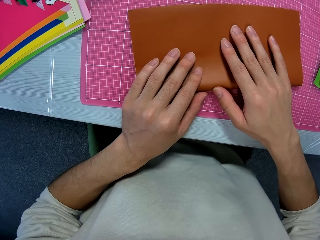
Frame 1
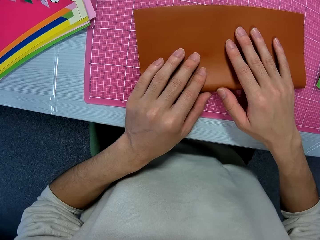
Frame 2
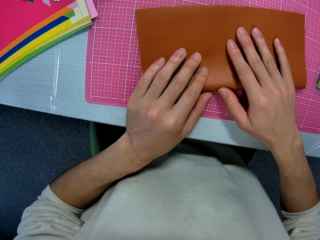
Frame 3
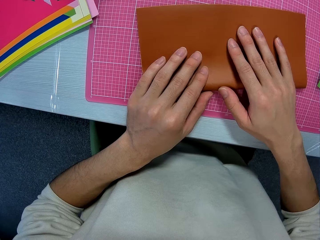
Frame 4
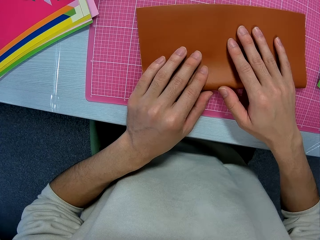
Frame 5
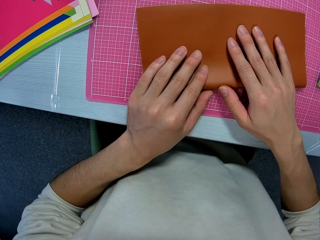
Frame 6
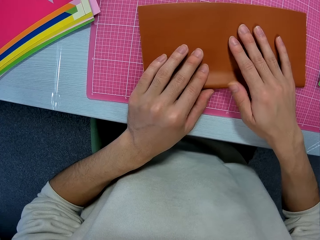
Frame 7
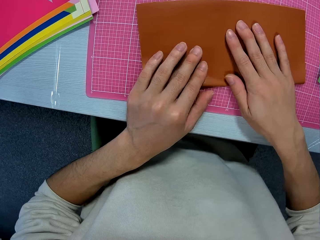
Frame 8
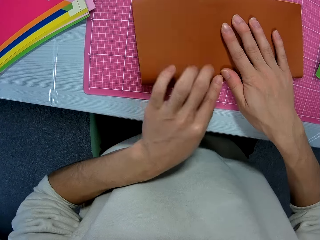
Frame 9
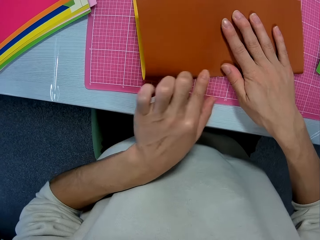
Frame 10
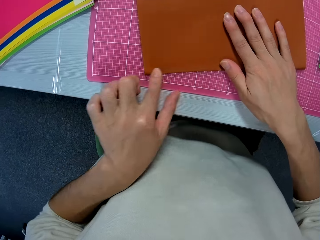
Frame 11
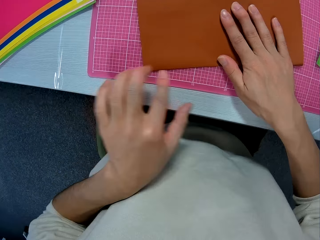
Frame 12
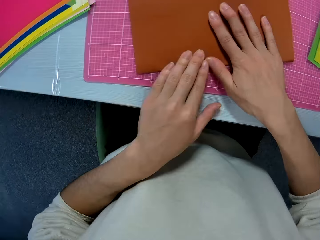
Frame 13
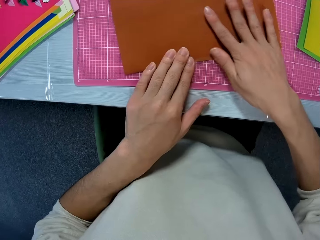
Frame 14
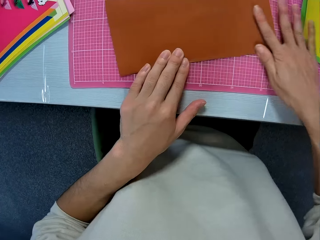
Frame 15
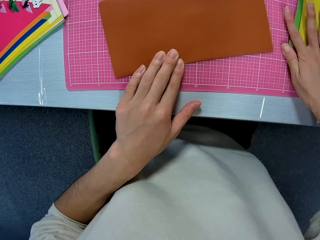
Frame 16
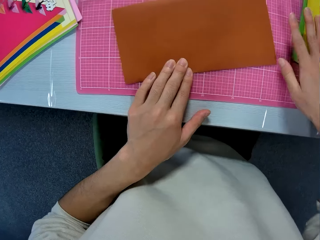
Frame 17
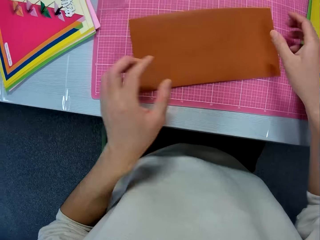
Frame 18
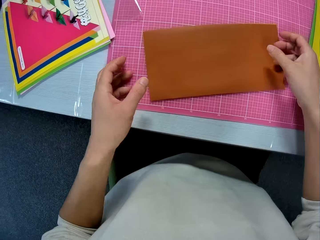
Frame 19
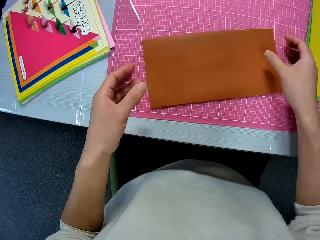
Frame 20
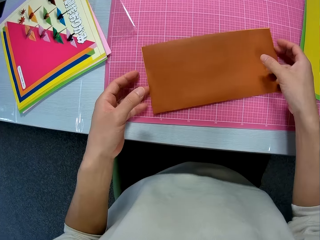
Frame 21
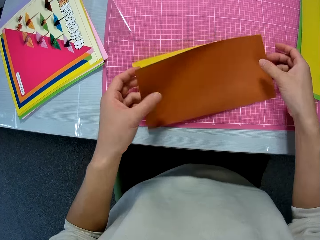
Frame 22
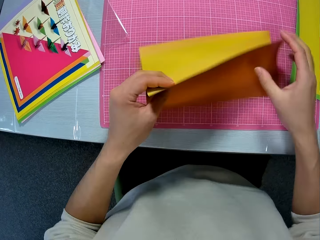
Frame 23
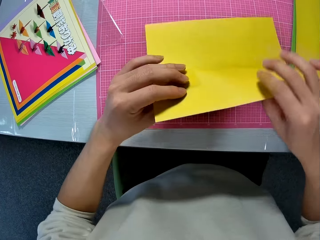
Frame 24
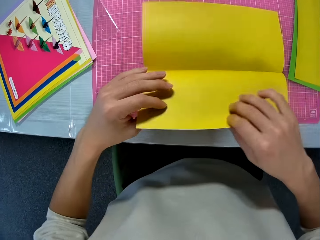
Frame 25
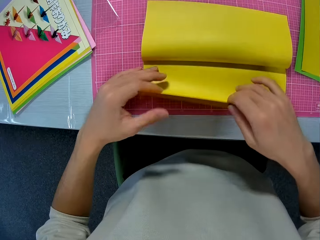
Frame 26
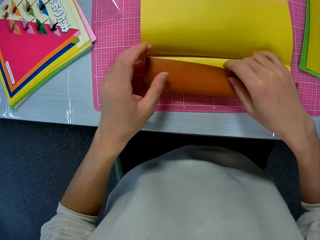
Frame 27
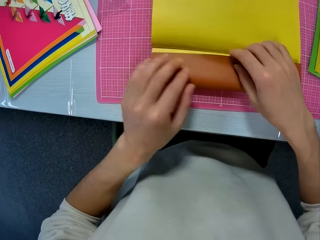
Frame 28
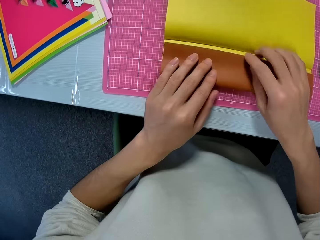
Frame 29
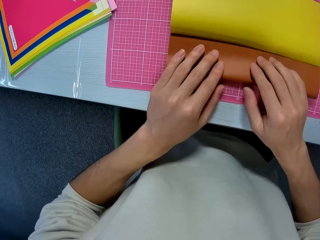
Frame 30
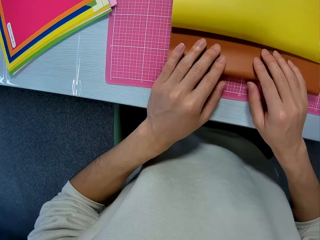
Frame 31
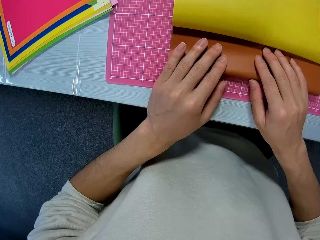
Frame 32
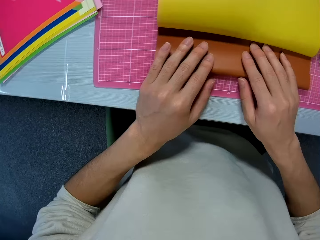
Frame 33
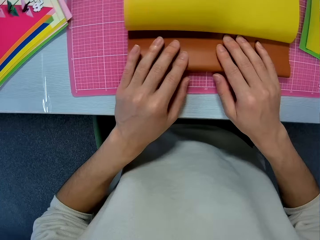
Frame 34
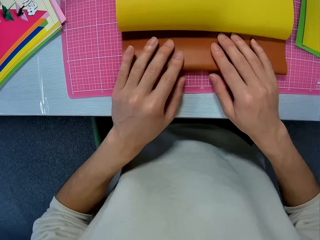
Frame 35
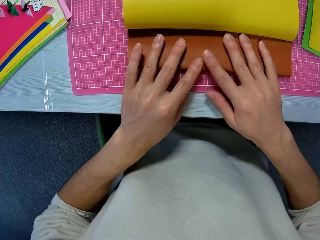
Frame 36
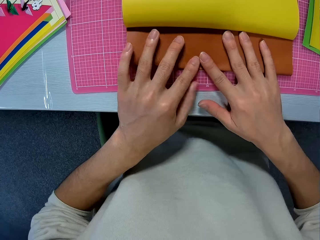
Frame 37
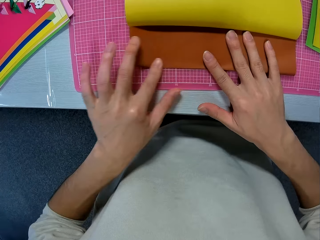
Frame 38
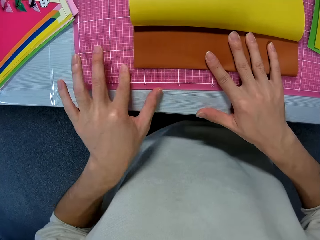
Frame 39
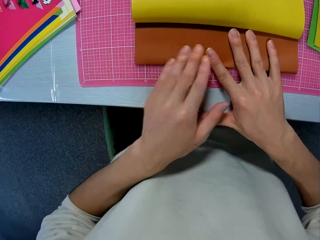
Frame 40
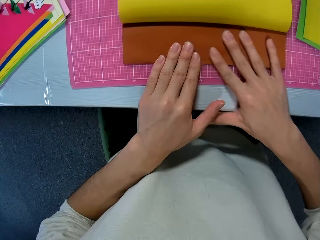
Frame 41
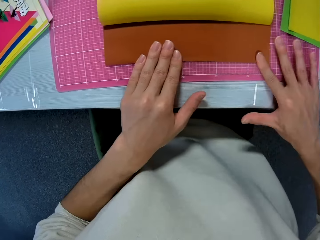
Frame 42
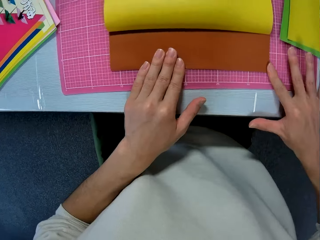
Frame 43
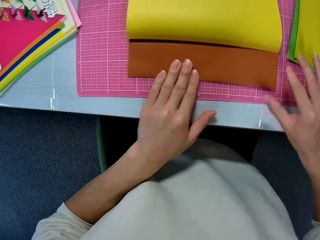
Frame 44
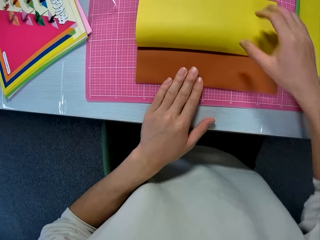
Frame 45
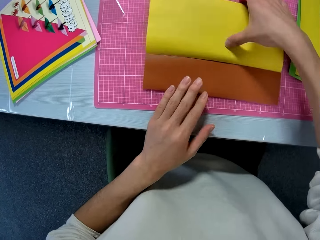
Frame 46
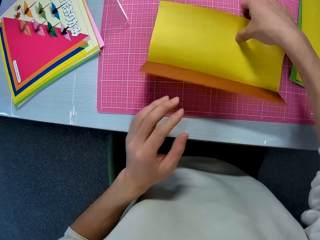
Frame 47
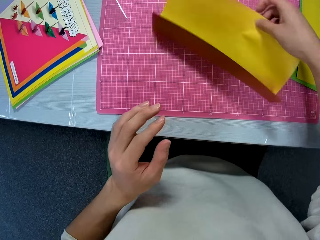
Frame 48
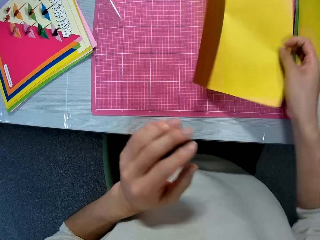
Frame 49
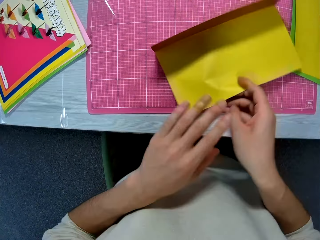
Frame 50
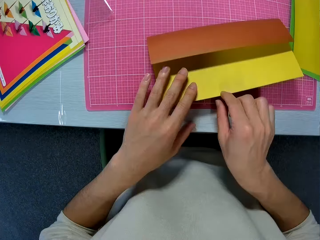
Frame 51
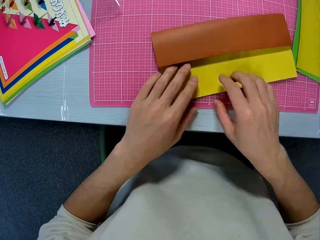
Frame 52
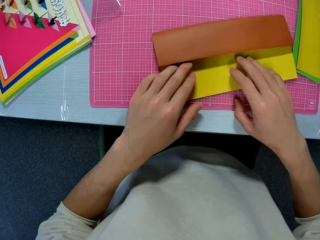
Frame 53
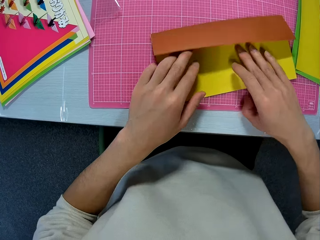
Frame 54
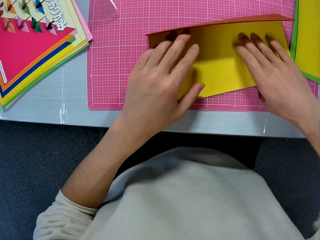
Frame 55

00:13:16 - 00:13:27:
The camera wearer aligns the paper craft, turns the paper craft, folds the paper craft, and aligns the paper craft.

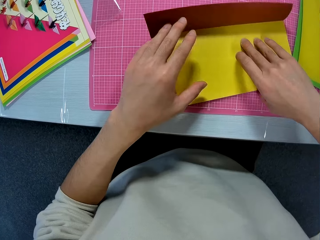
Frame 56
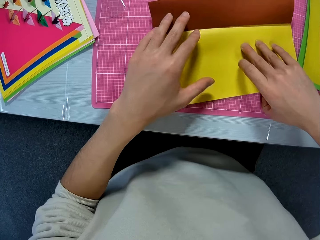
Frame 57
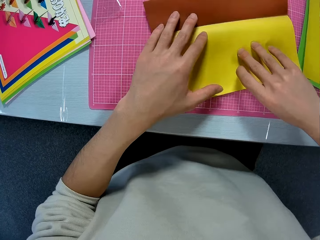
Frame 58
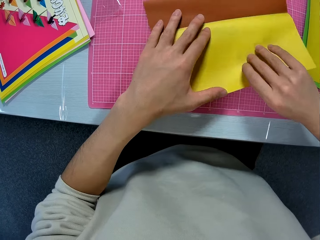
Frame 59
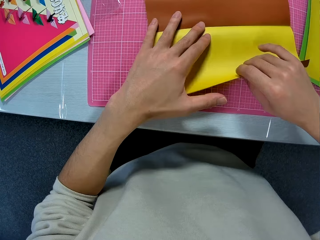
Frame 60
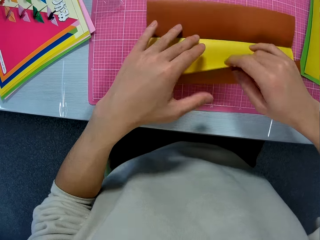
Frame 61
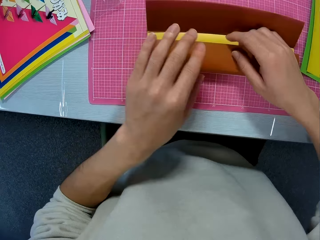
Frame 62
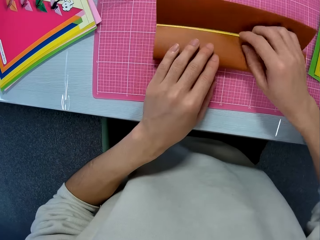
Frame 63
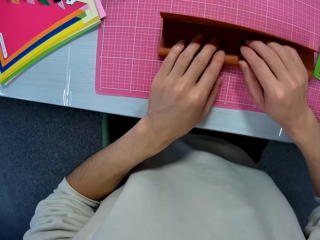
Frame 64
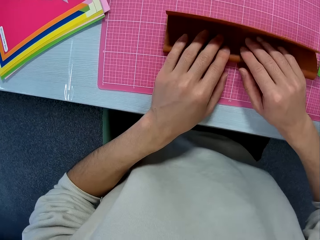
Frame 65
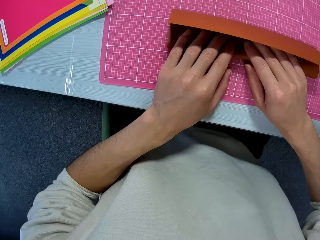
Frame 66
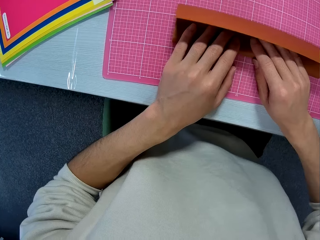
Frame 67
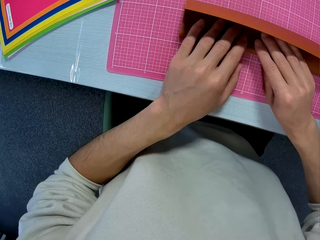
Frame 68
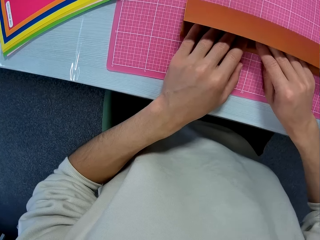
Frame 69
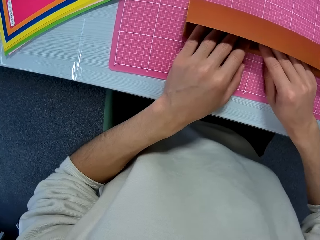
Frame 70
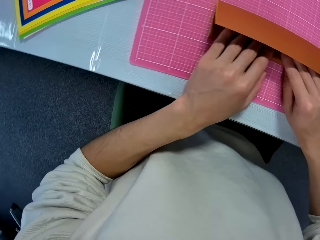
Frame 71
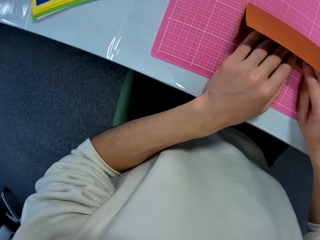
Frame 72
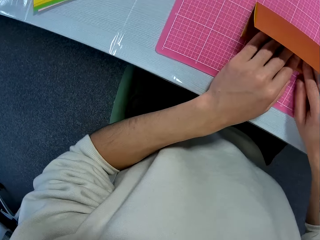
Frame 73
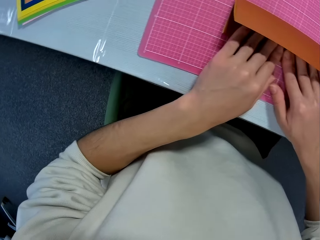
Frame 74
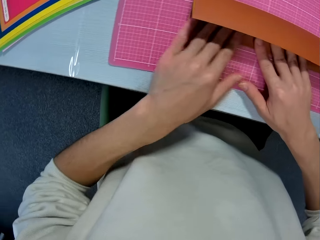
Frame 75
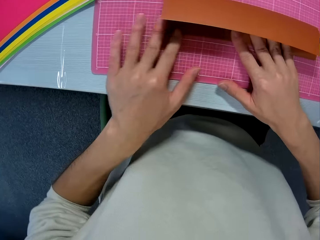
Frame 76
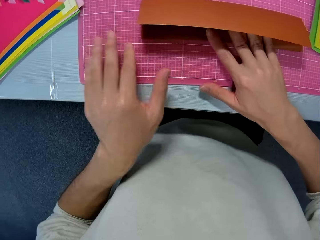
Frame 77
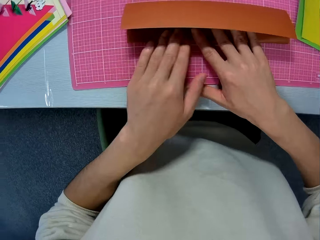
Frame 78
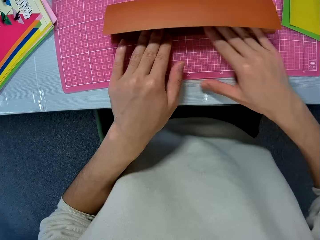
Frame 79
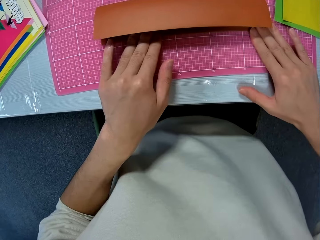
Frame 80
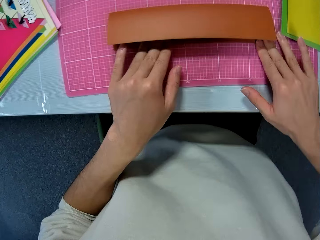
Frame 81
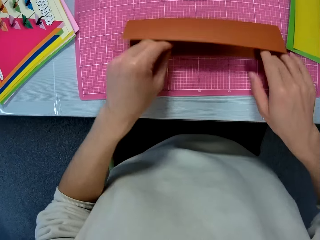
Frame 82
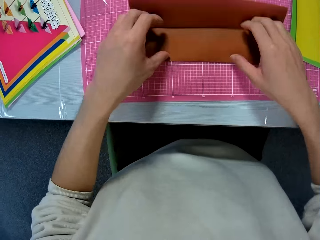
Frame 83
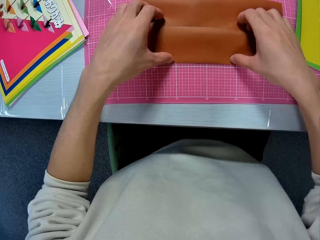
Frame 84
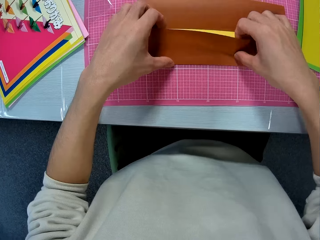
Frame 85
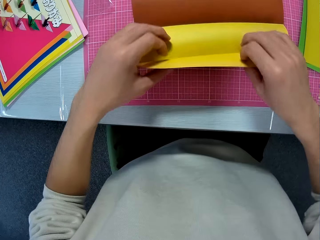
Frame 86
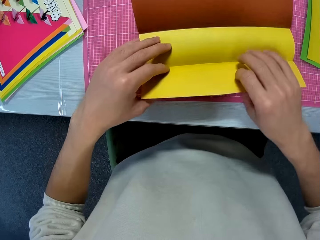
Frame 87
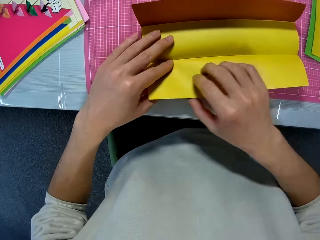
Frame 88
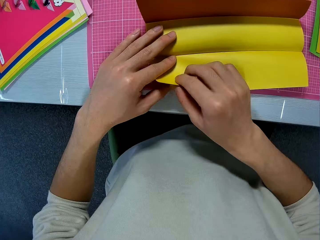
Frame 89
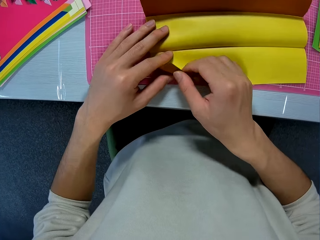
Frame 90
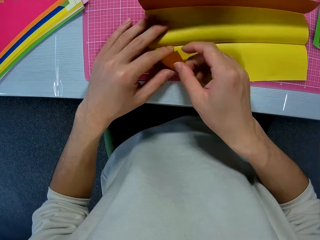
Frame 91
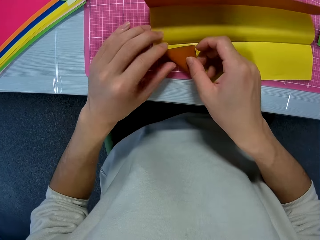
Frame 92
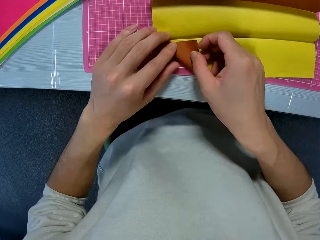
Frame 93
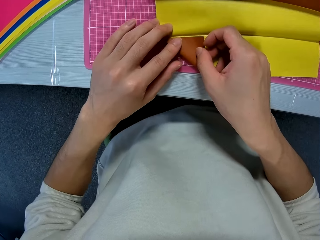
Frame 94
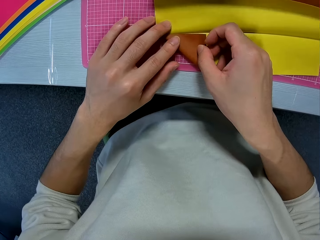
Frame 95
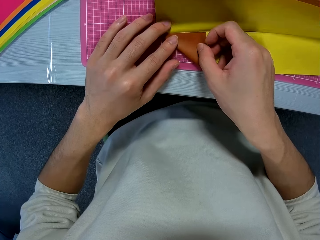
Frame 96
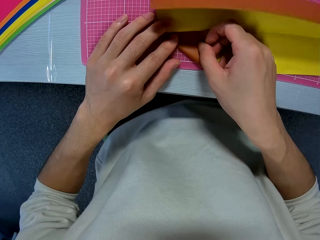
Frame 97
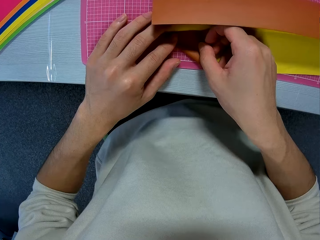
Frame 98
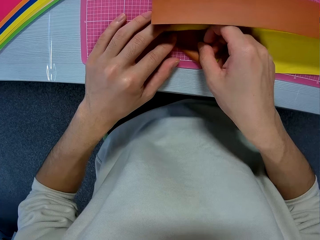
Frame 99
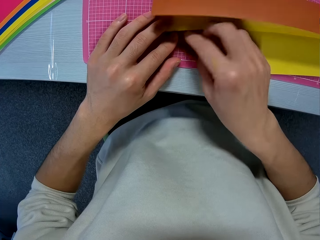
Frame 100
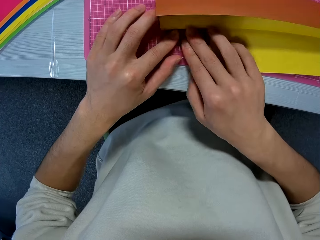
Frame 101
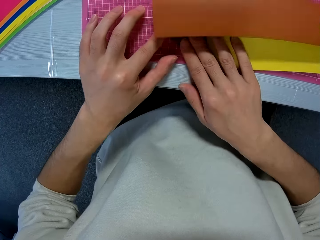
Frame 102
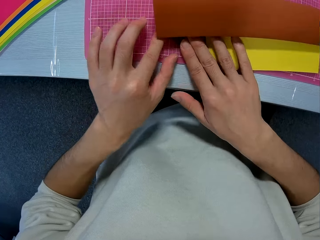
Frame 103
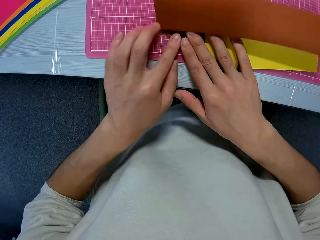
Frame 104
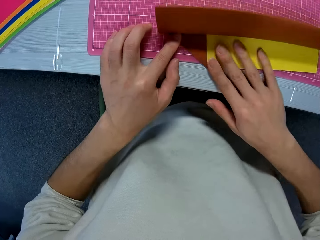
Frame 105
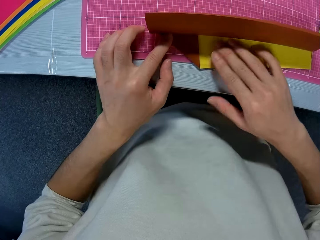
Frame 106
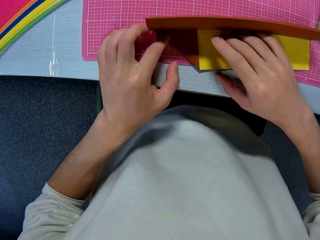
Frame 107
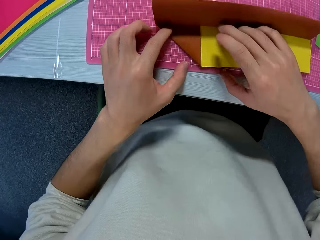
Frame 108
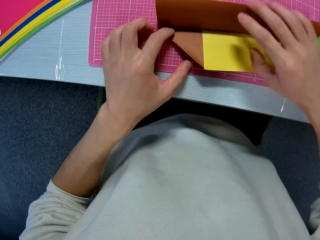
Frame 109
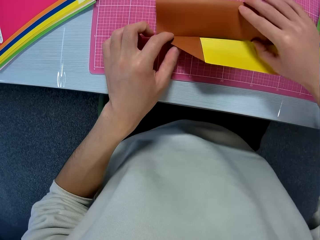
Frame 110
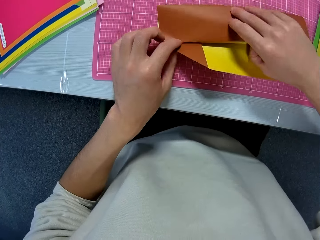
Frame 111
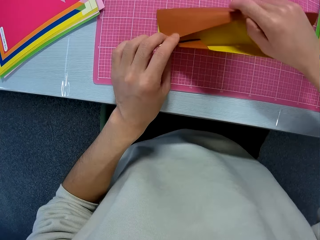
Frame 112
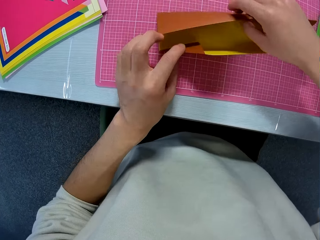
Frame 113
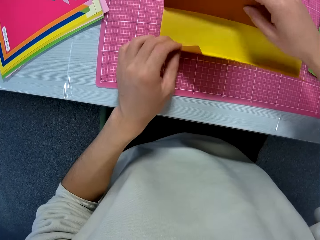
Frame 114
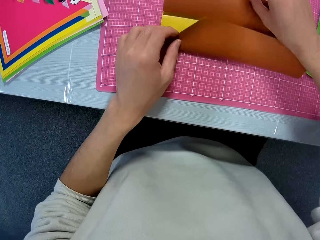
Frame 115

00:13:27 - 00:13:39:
The camera wearer folds a paper craft. They unfold the paper craft. They fold the paper craft.
